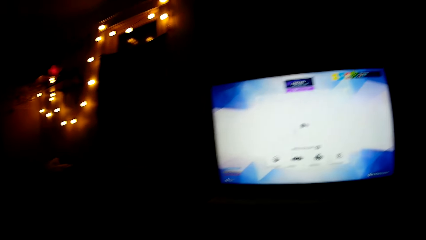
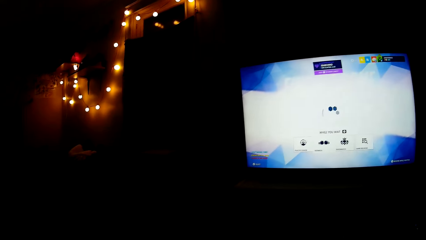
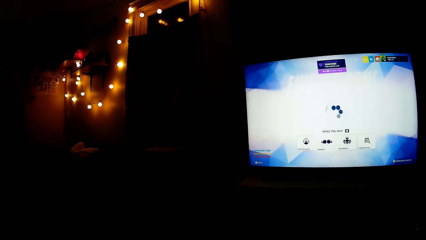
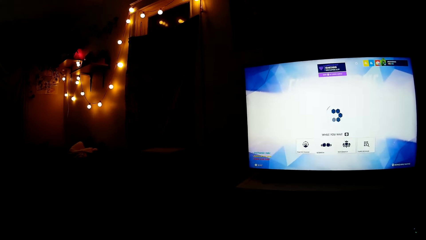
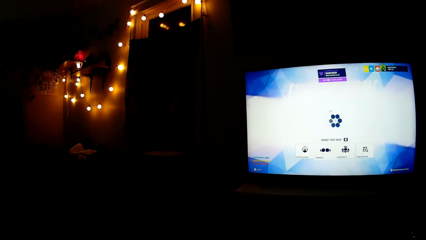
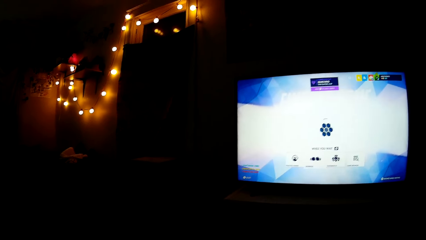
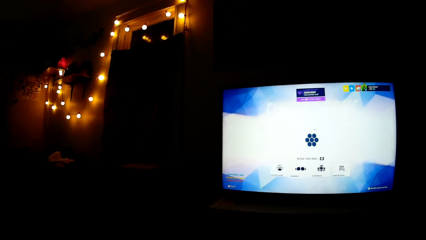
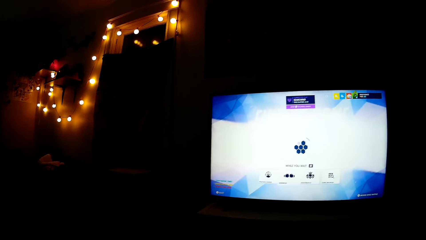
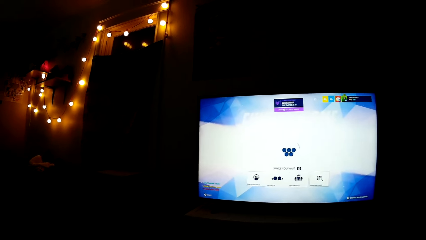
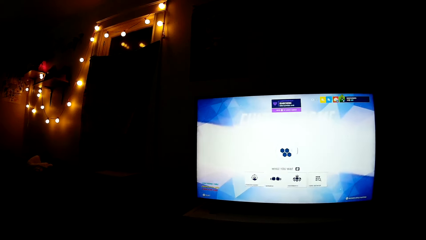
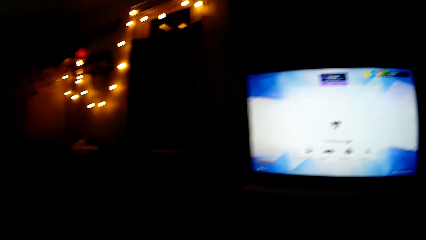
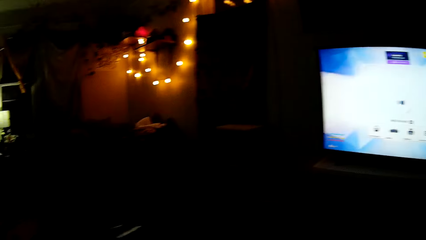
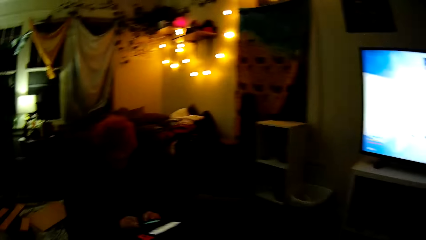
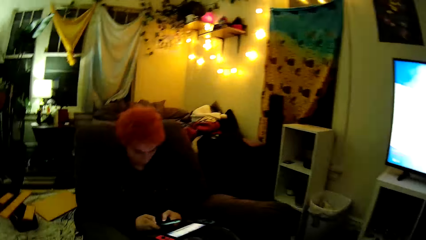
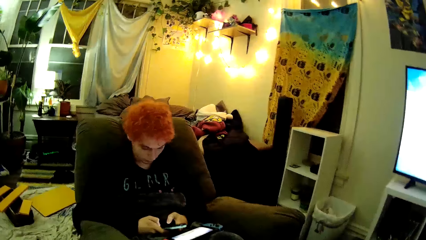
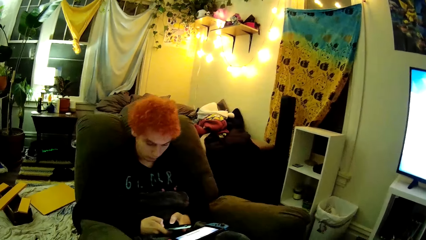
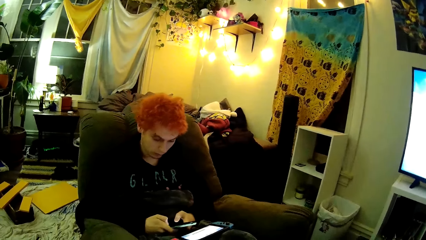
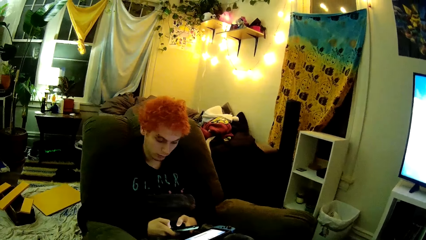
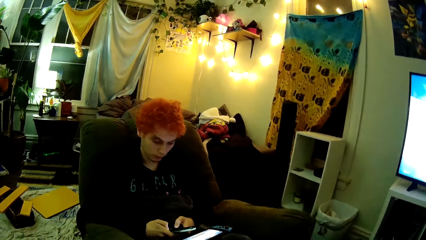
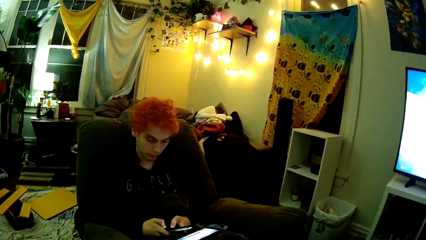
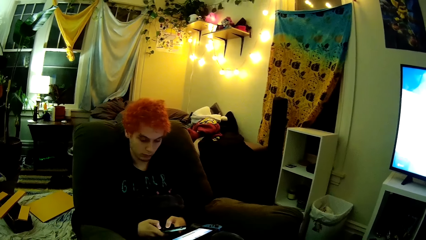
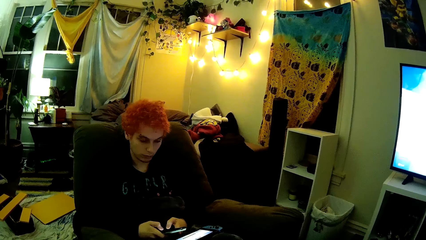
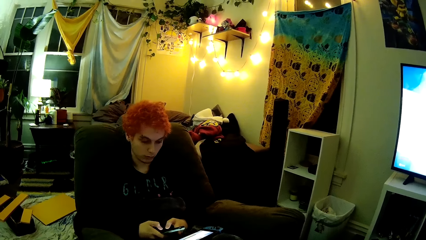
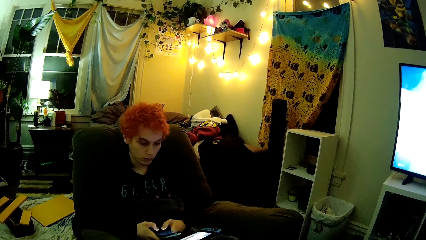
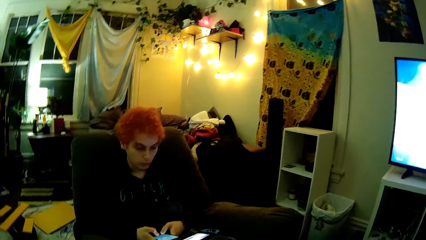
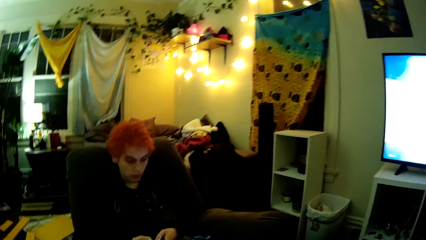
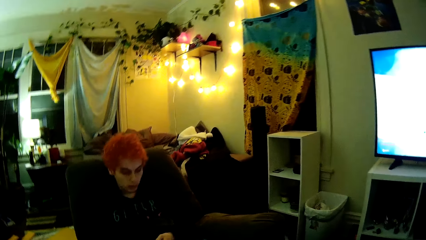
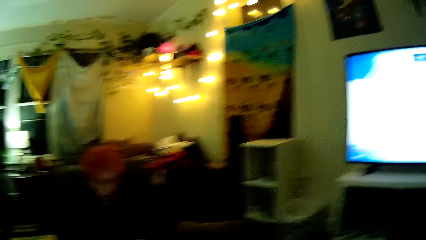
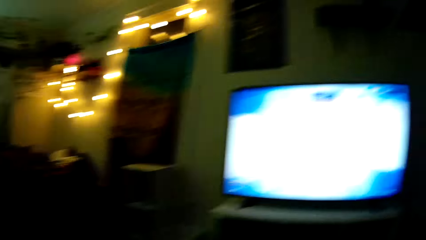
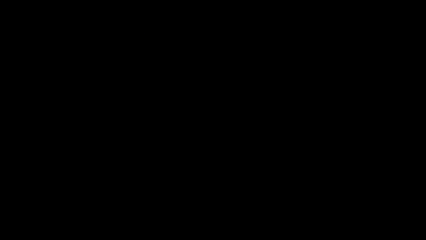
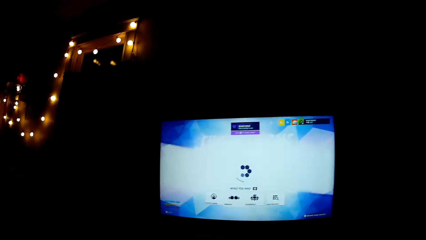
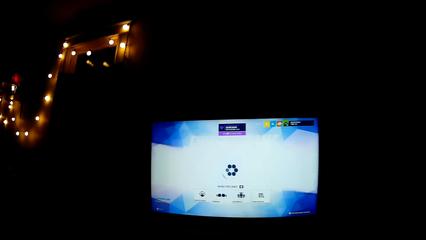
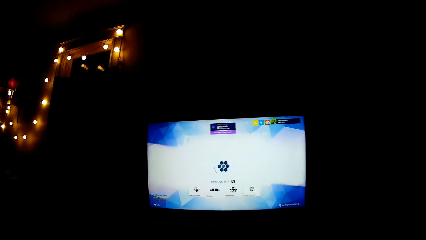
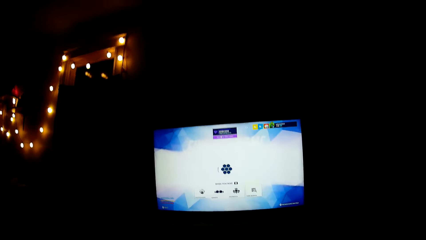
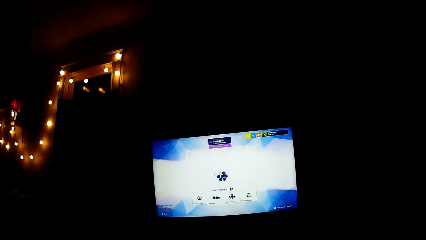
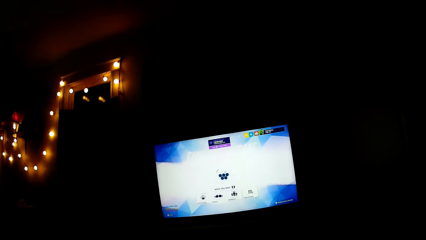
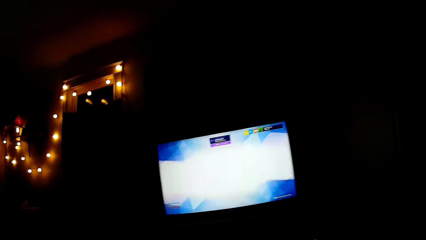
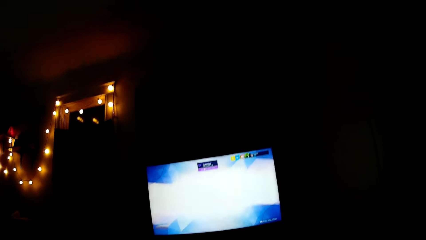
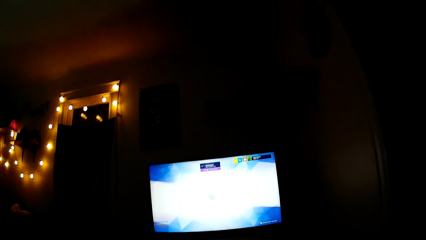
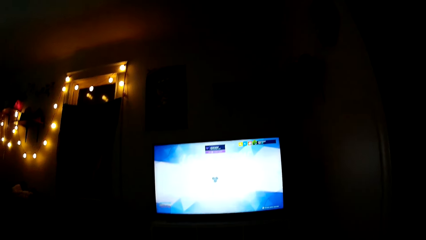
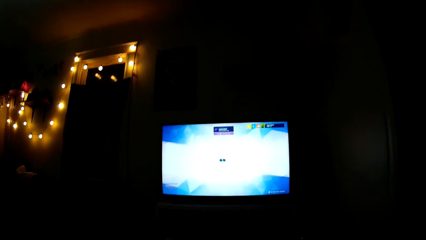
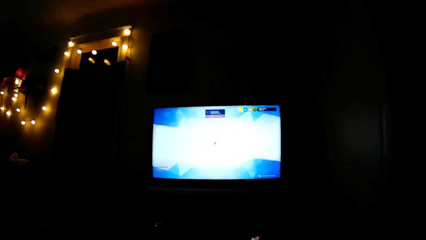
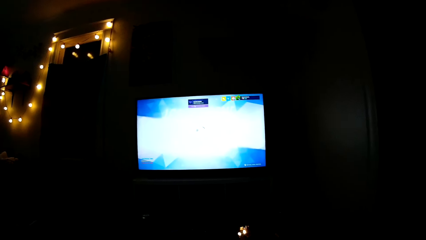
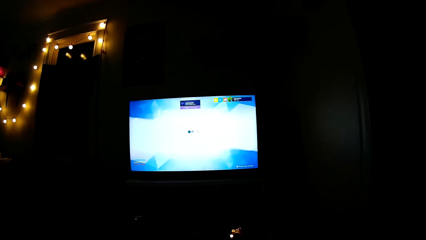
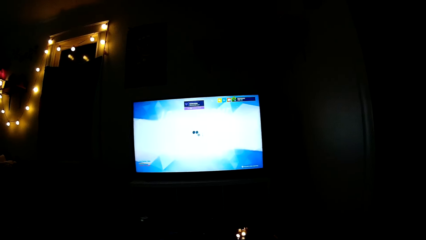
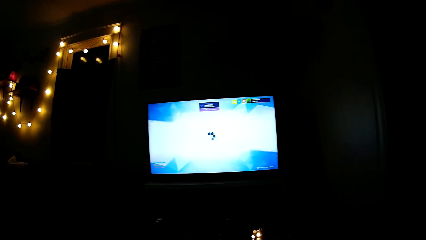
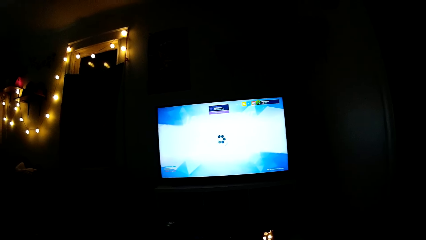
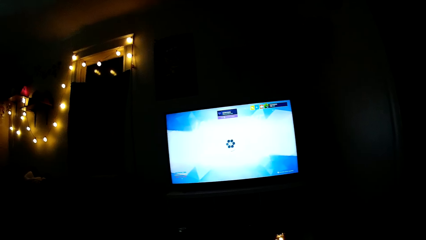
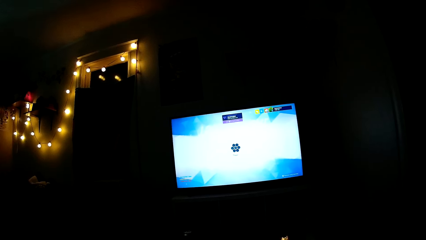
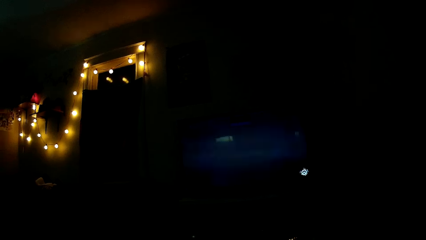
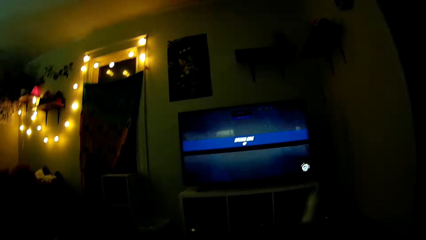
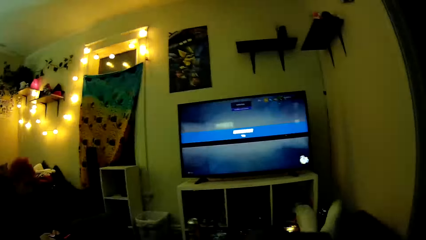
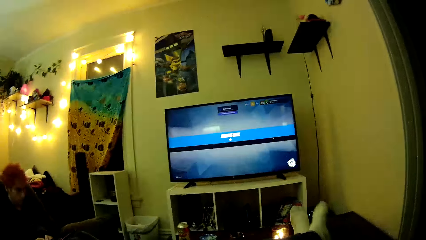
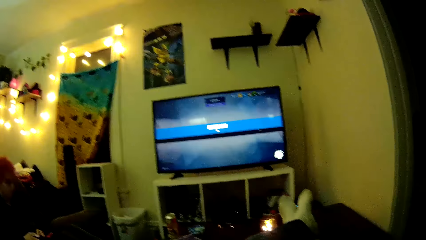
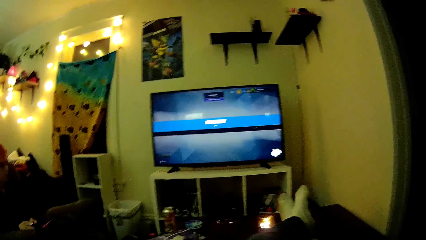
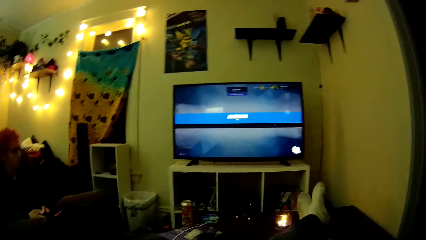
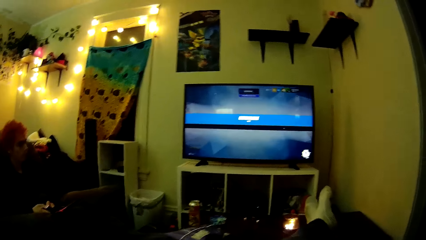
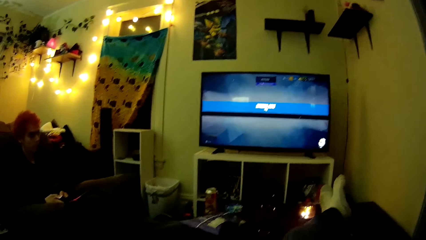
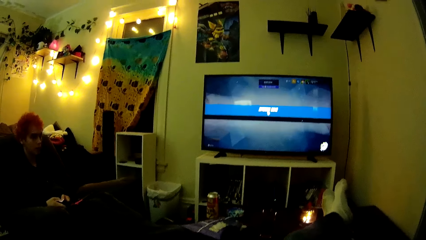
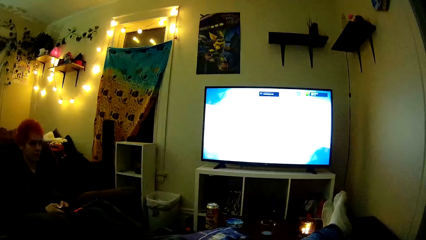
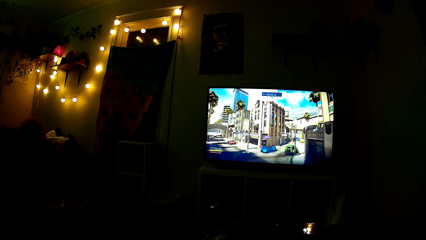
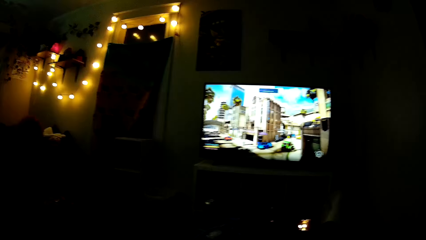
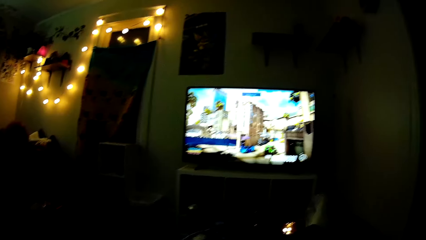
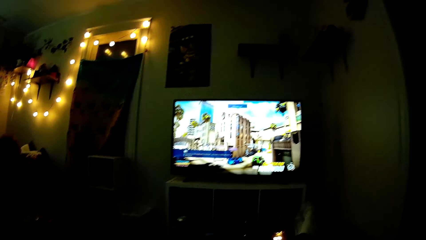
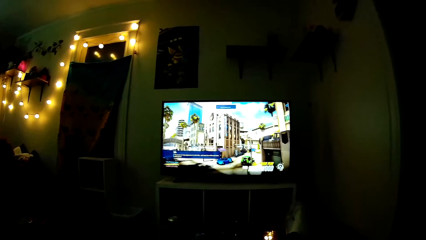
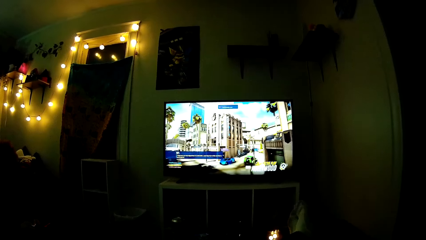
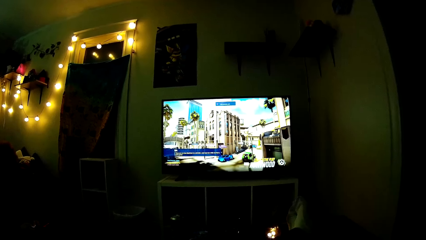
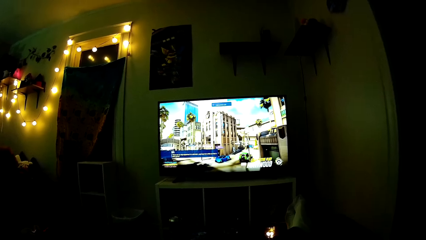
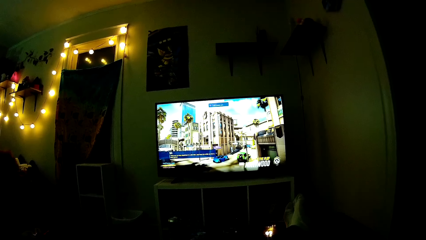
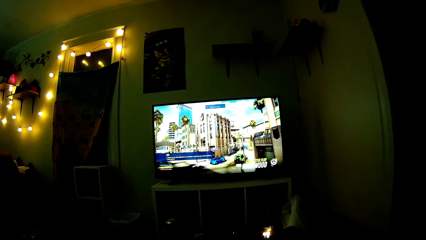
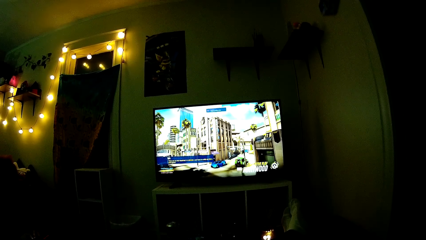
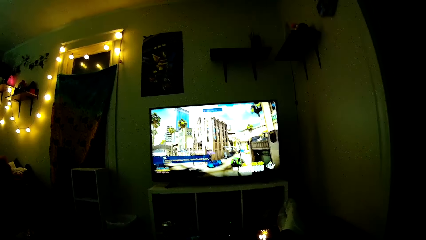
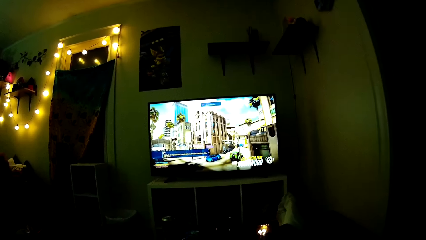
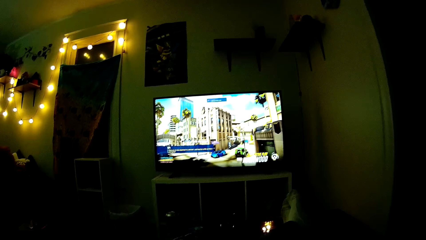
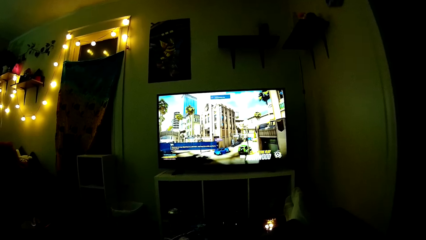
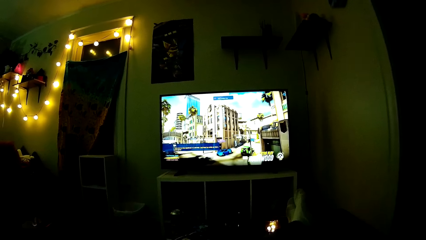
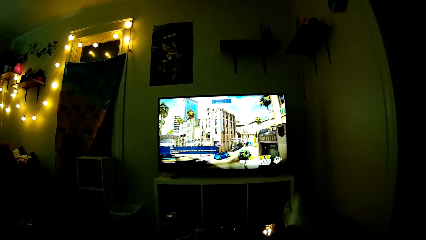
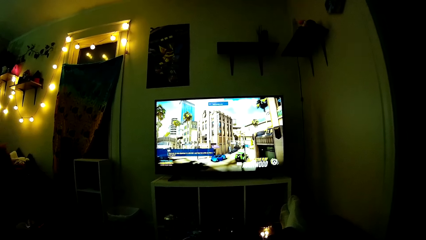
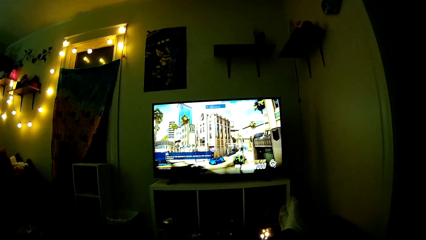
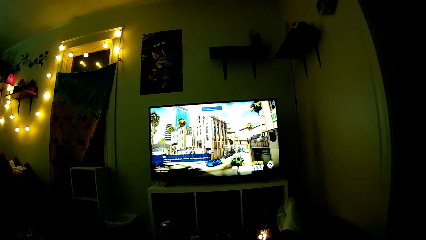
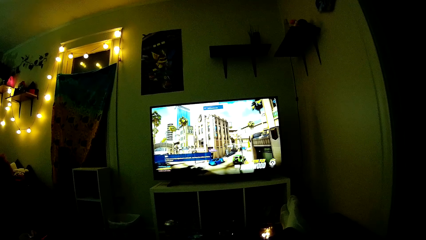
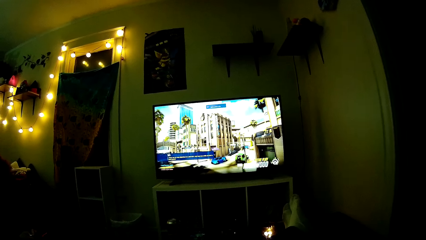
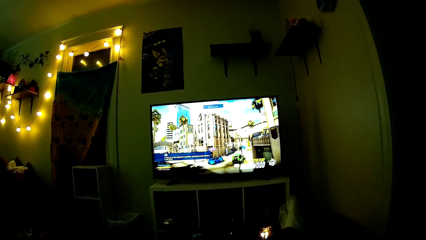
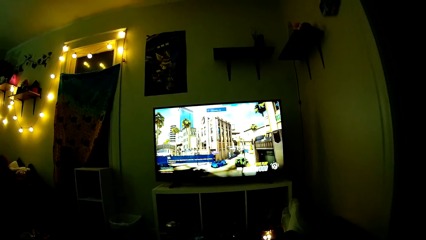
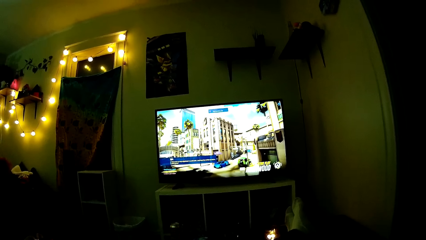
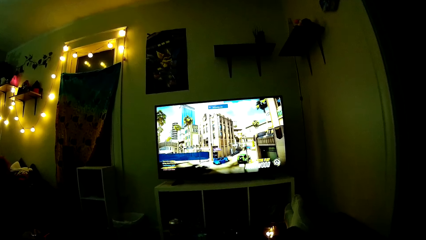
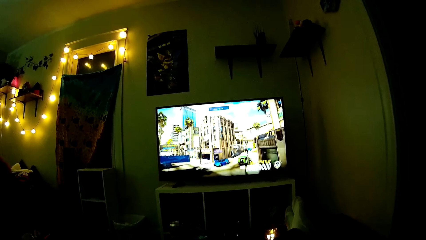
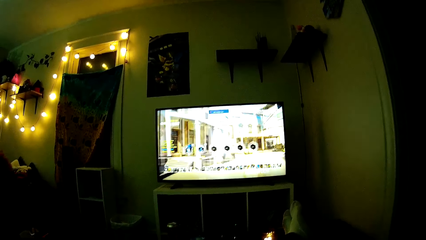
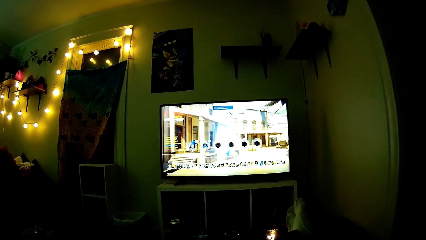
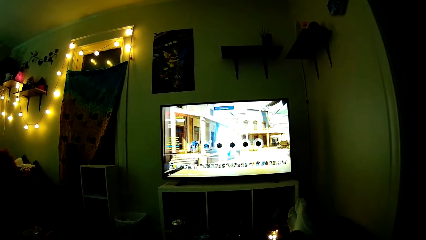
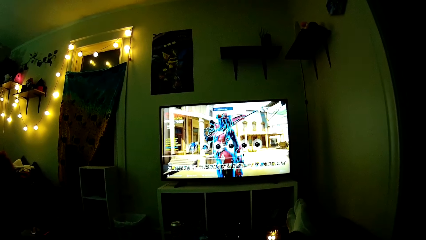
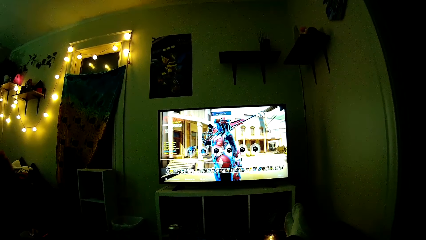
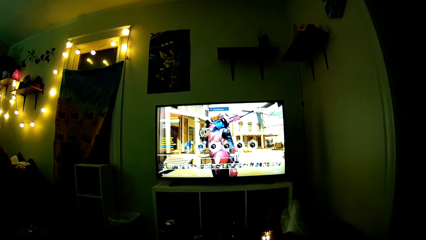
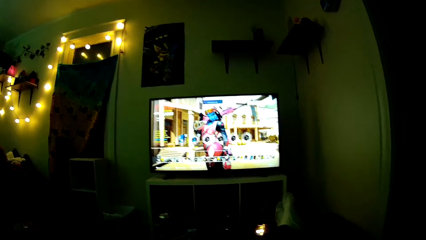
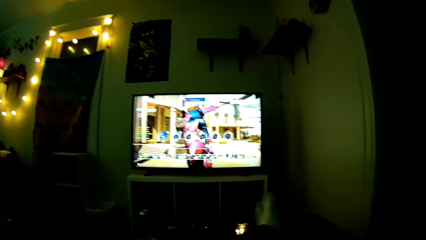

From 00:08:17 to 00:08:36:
The camera wearer talks to a man. The man uses the phone. The man talks to the camera wearer. The camera wearer looks around. They play the video game.
